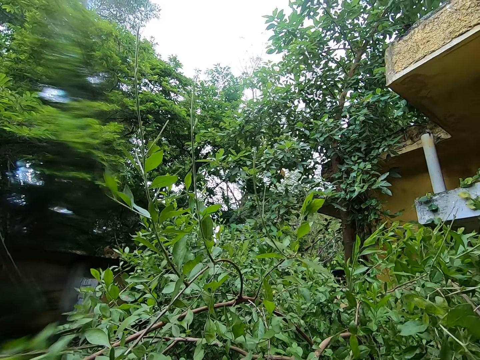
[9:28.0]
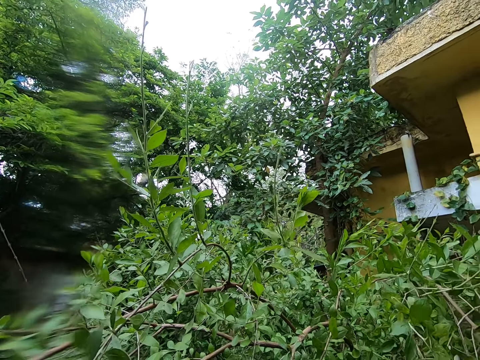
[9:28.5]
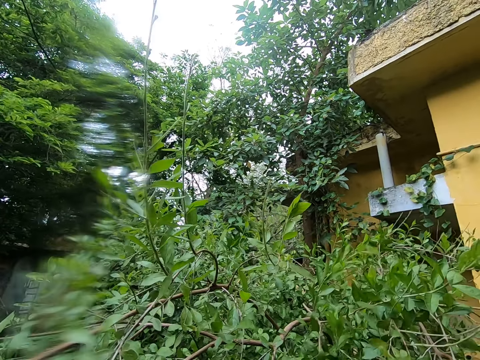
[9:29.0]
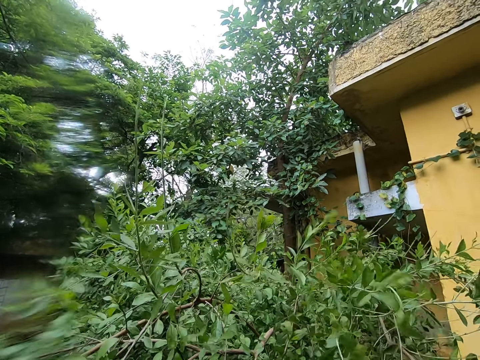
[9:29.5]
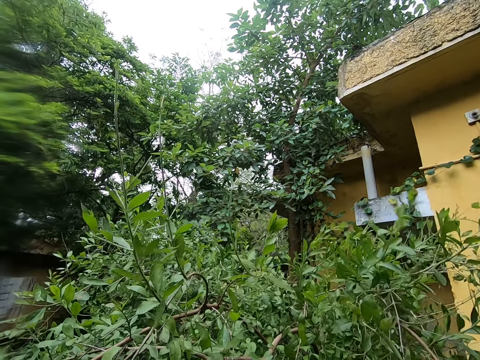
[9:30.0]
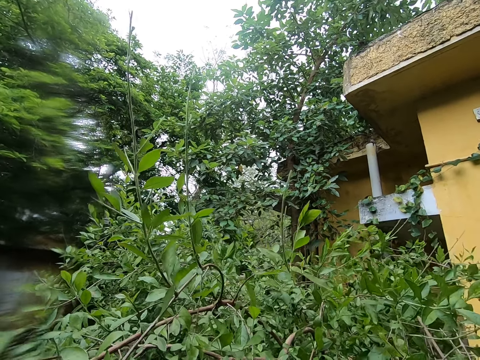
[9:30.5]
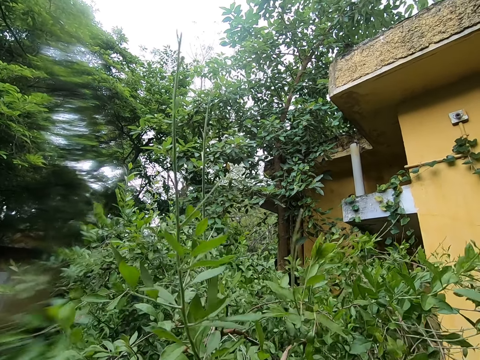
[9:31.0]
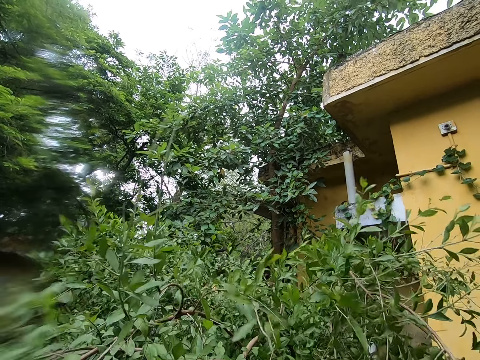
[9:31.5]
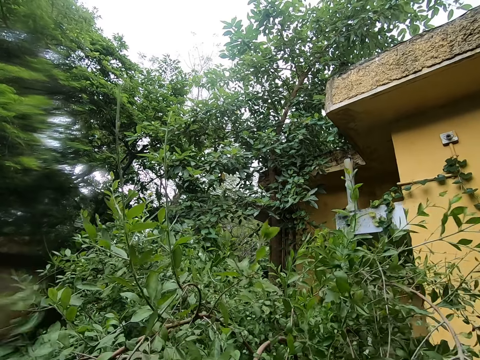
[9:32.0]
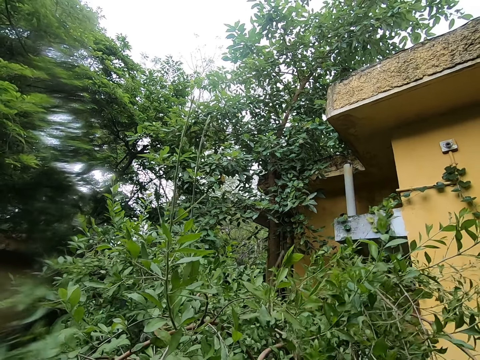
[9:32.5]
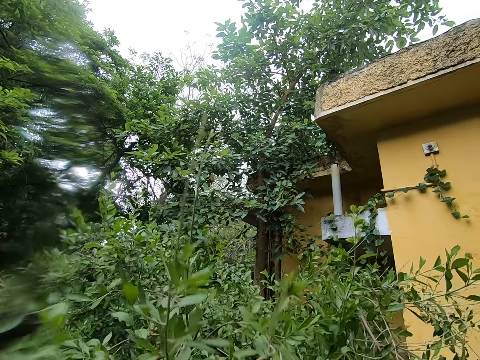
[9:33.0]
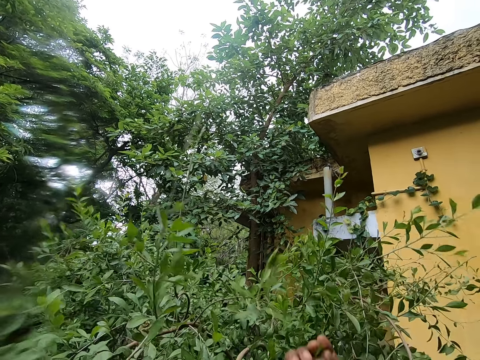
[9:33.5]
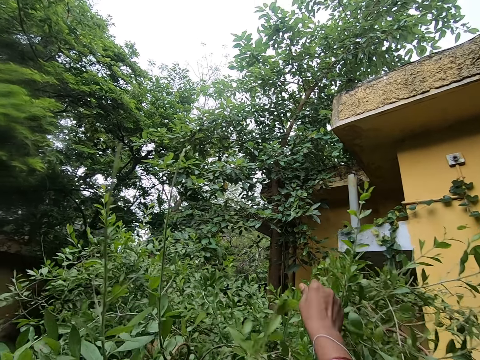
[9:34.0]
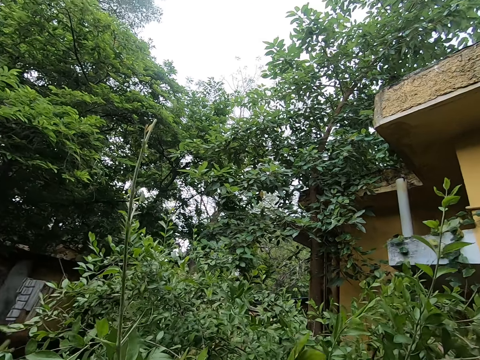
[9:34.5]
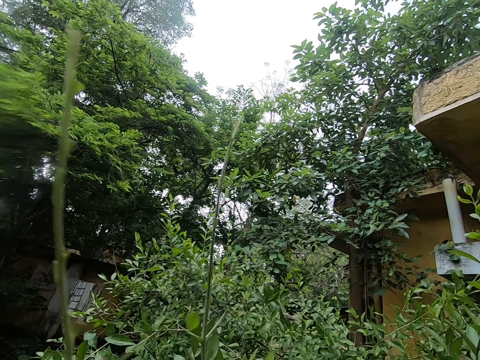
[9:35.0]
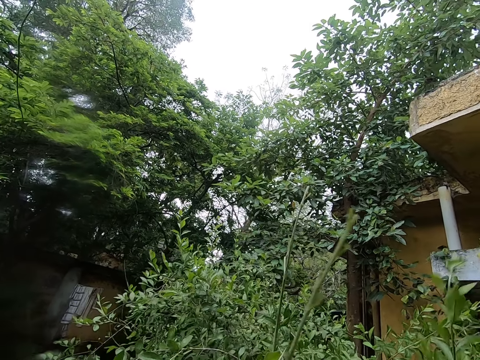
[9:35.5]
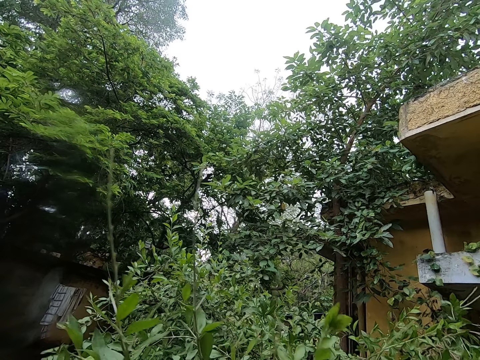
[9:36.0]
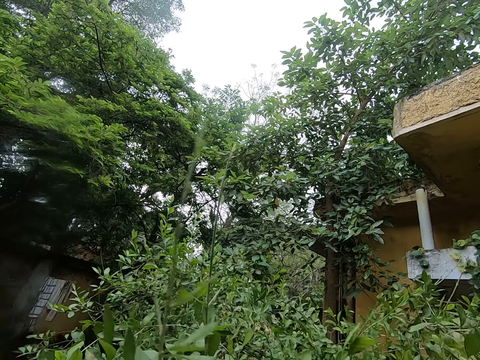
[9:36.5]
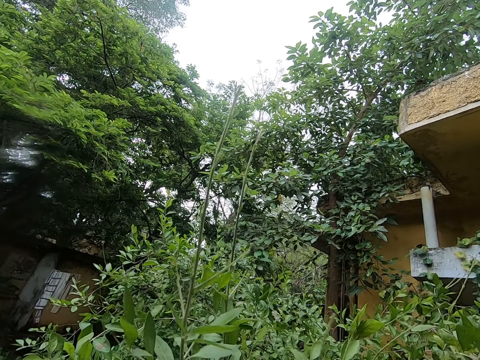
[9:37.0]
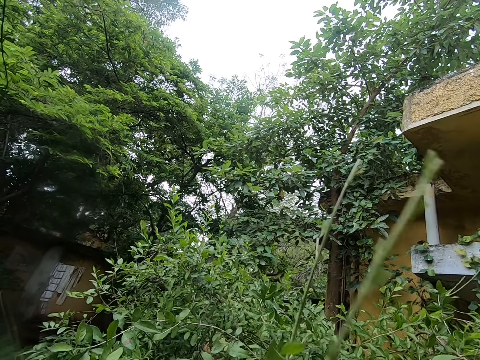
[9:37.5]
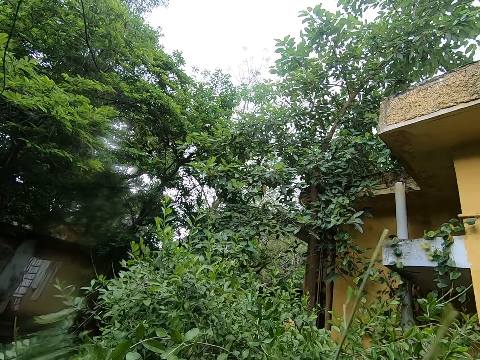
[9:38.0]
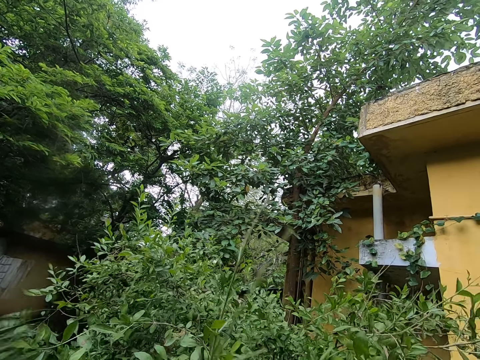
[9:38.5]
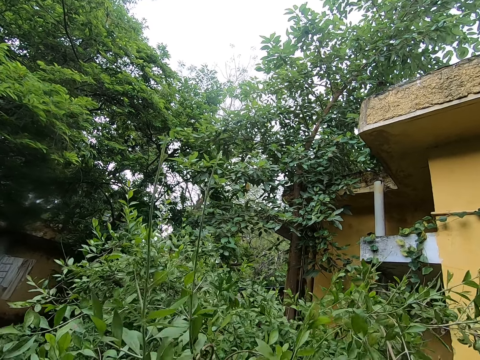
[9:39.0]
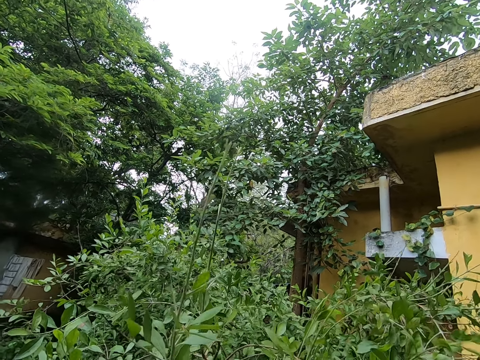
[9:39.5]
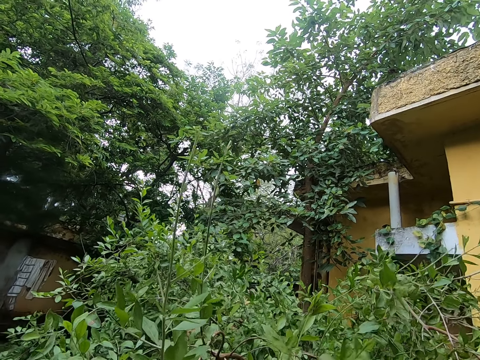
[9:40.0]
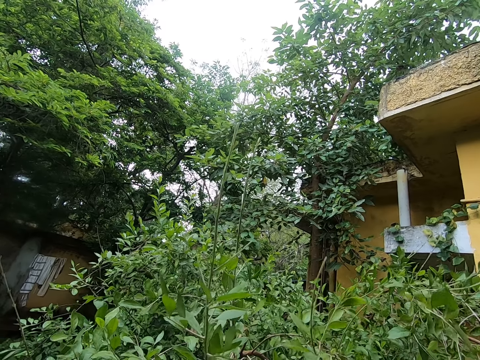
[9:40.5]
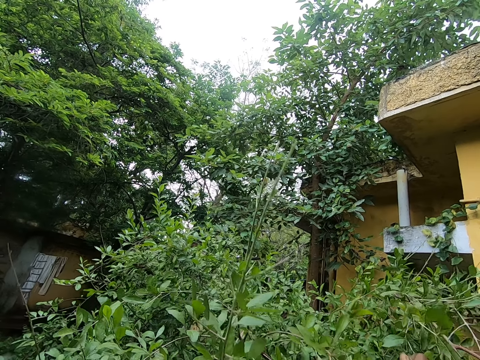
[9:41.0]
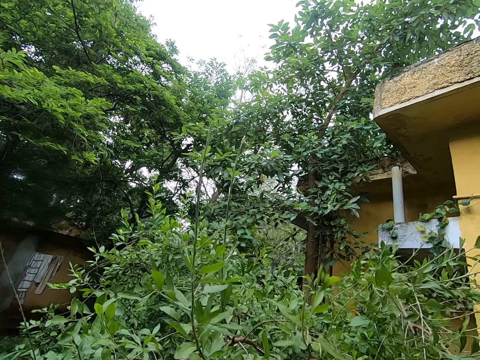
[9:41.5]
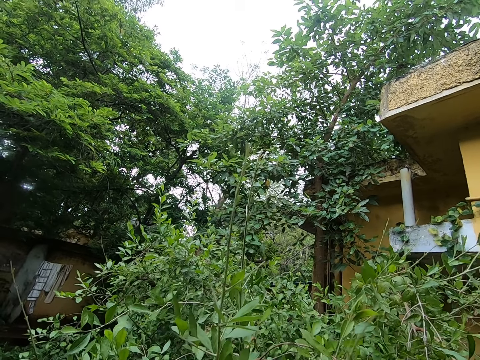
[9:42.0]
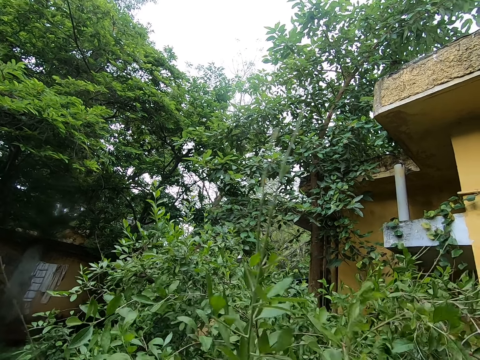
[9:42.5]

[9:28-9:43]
The camera wearer cuts the tree leaves. They raise a hand, put the hand down, and pick leaves.

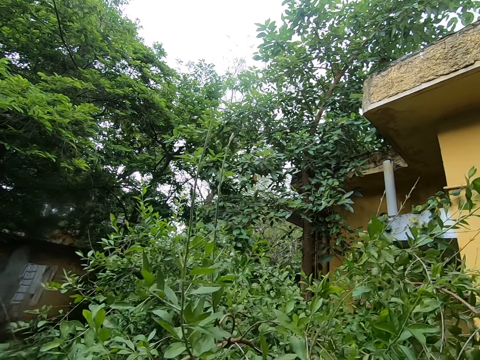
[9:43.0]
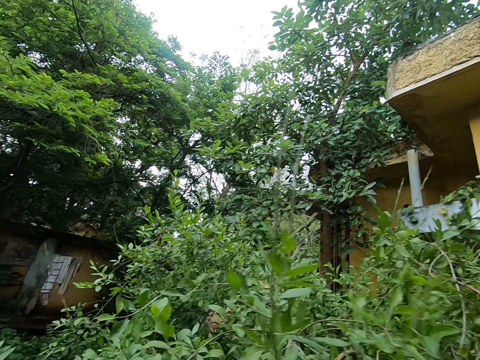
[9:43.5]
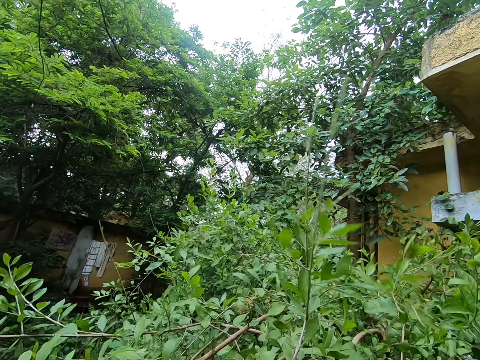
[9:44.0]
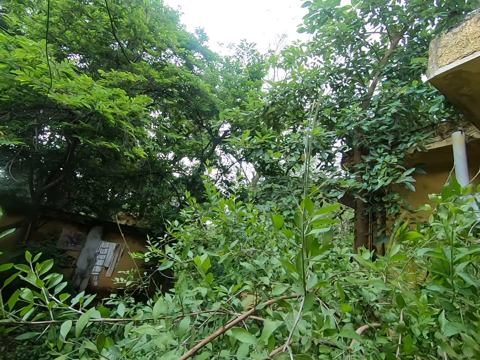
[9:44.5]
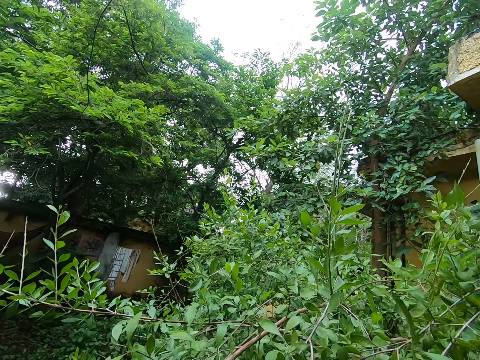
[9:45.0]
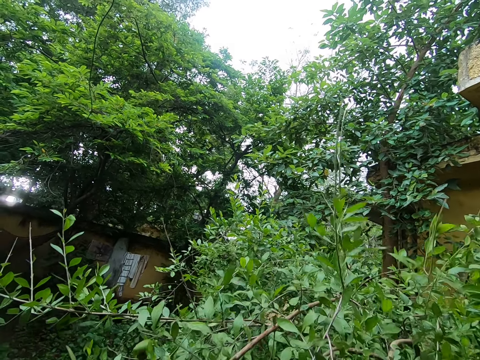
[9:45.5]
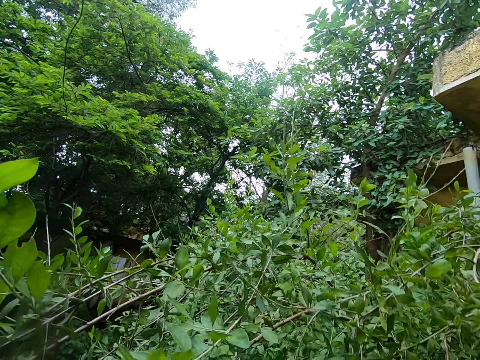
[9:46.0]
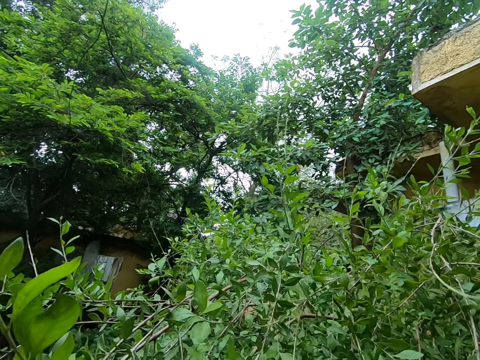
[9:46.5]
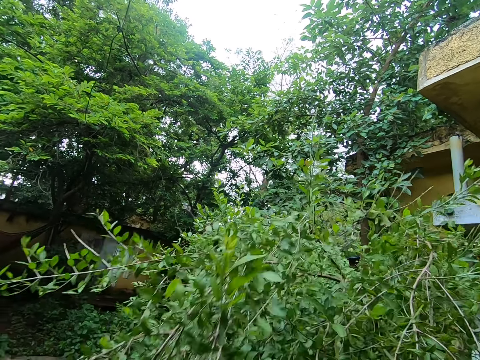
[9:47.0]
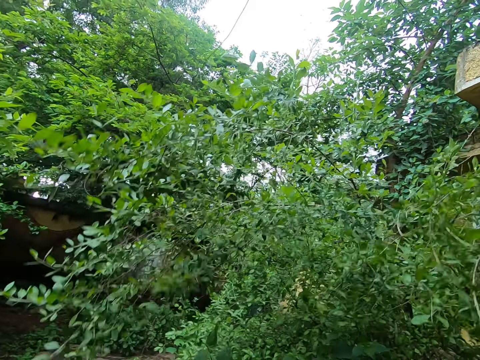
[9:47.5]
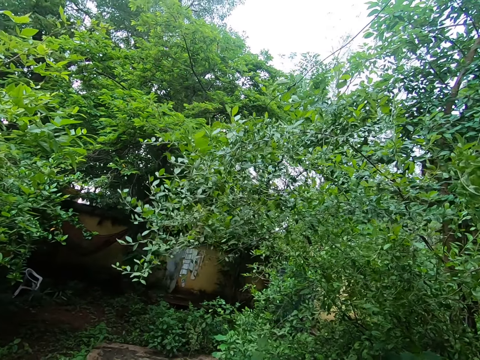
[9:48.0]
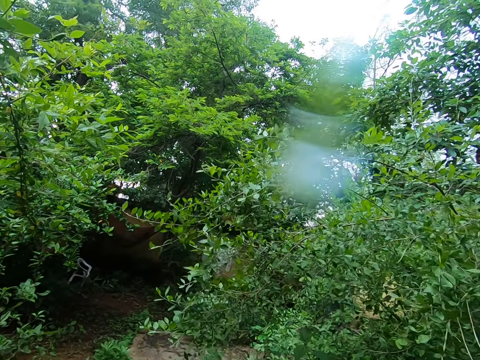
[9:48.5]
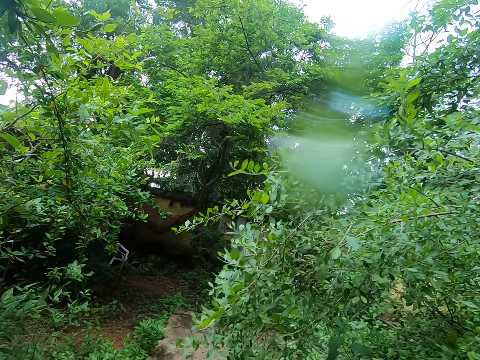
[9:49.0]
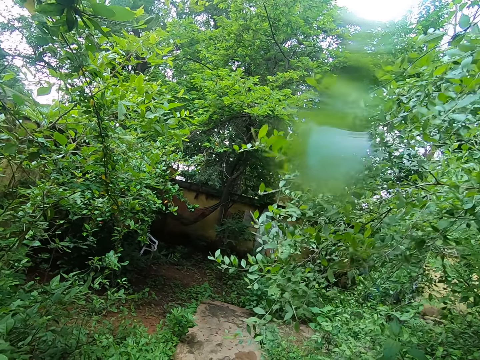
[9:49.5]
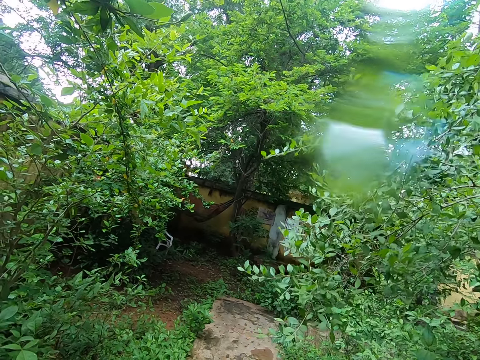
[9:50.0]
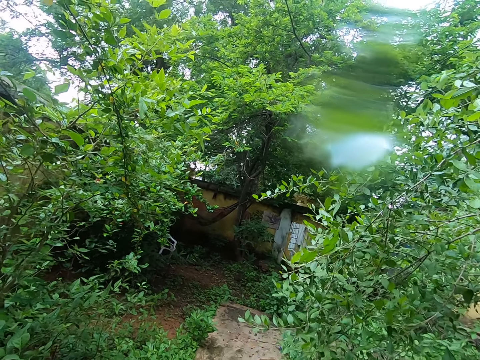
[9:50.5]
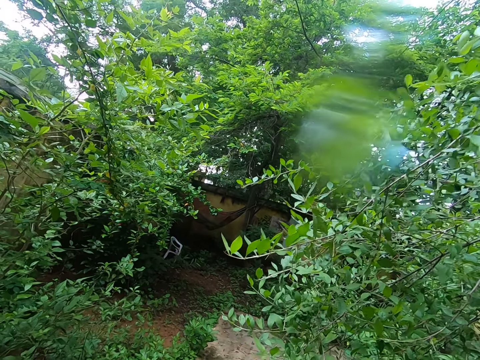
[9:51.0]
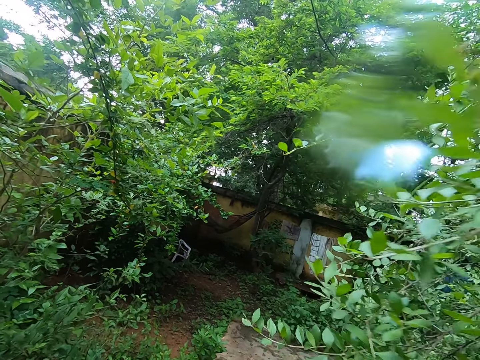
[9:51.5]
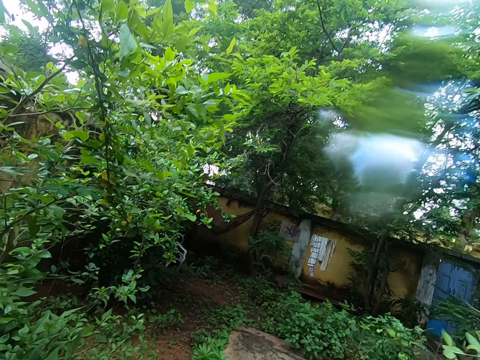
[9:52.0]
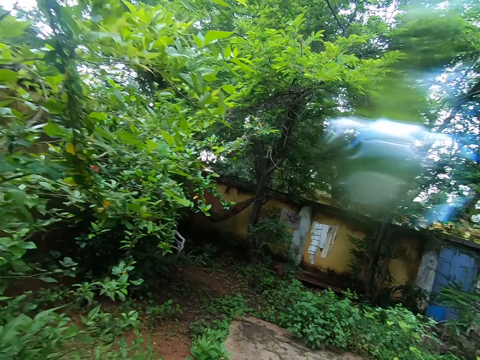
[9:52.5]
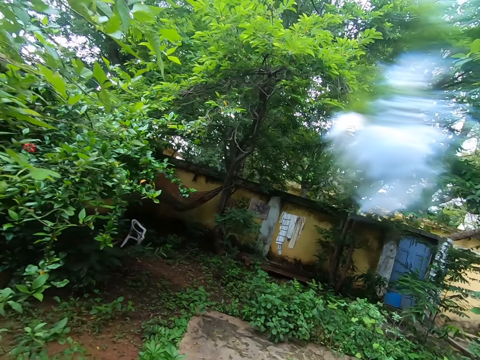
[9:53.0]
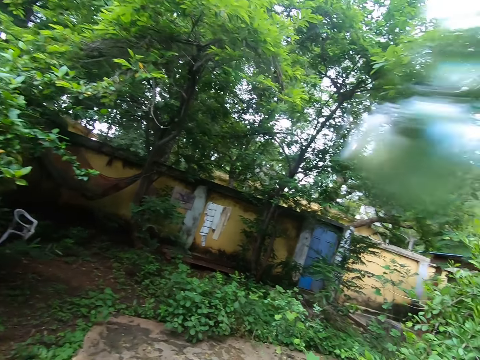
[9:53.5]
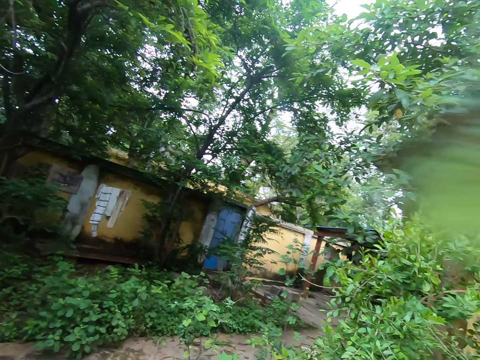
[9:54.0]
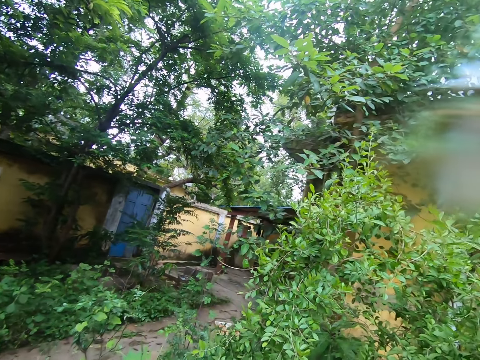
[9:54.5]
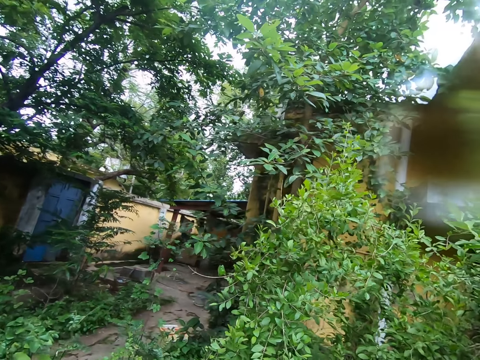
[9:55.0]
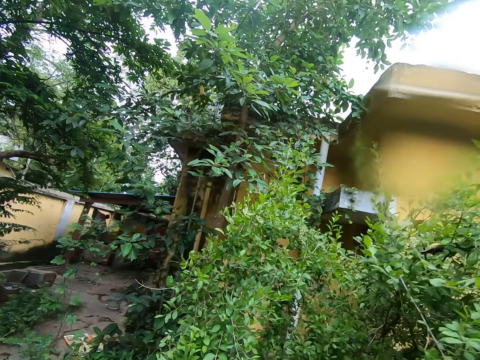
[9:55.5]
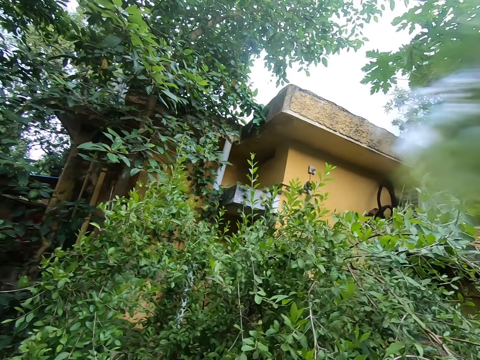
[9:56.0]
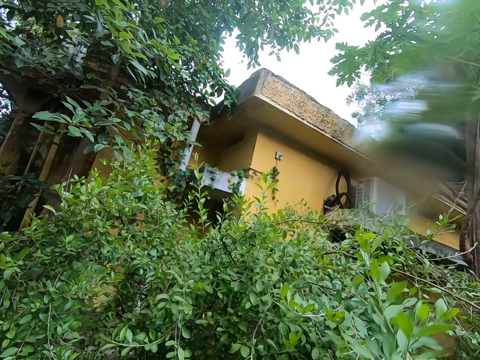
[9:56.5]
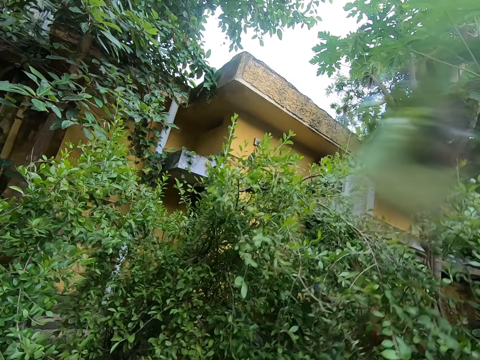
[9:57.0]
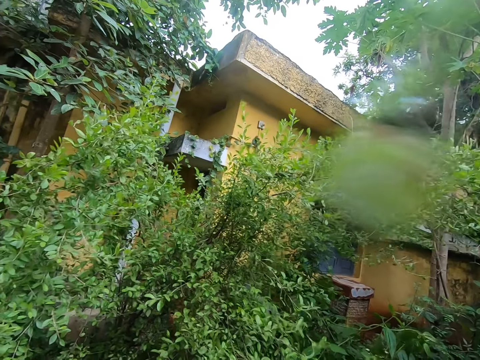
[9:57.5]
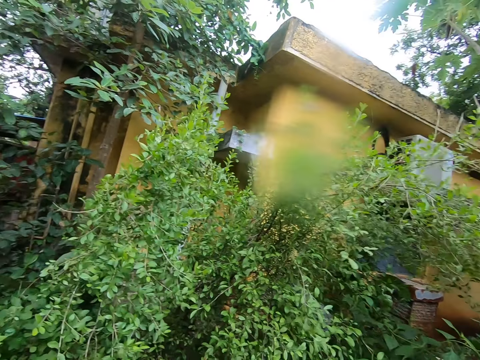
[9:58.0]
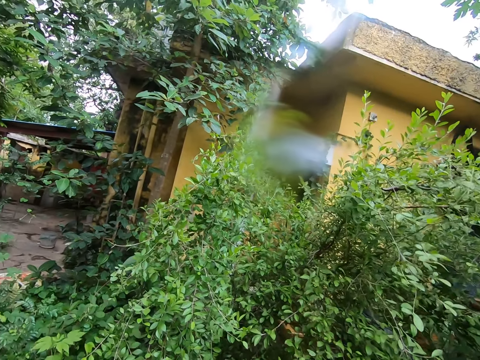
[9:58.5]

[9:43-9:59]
The camera wearer walks a few steps. They cut the tree leaves and pick the leaves.
